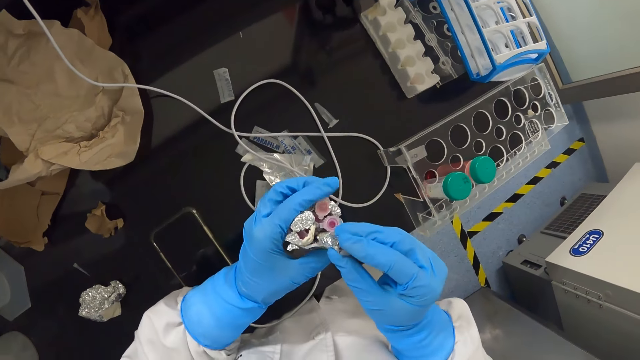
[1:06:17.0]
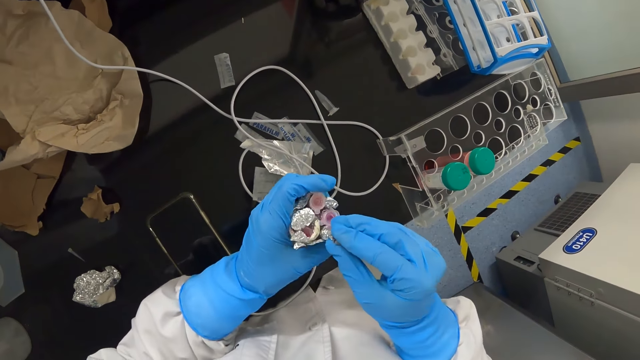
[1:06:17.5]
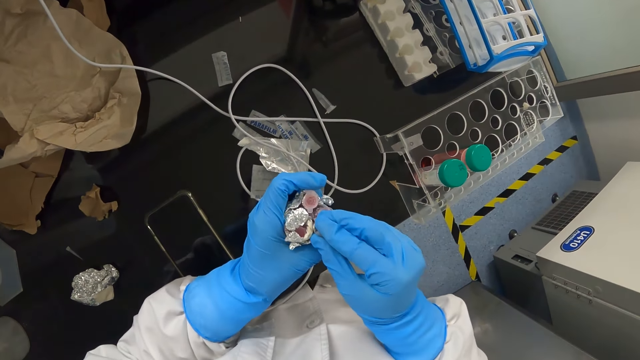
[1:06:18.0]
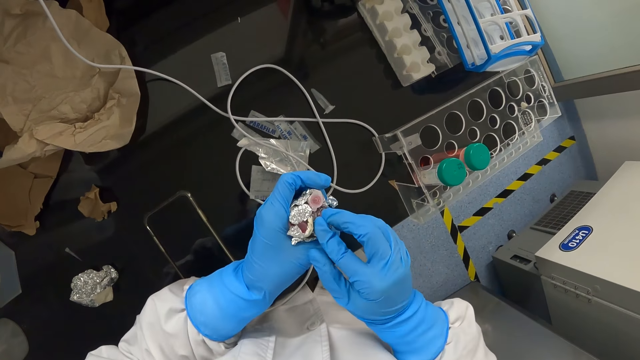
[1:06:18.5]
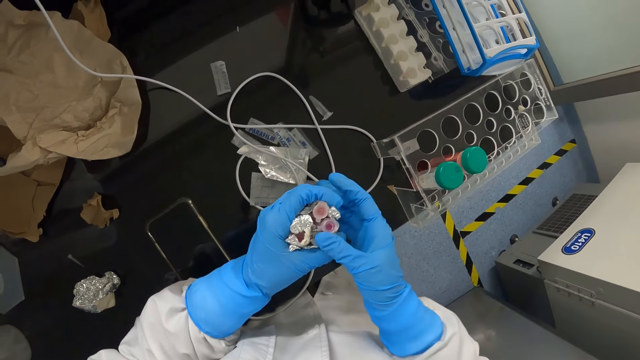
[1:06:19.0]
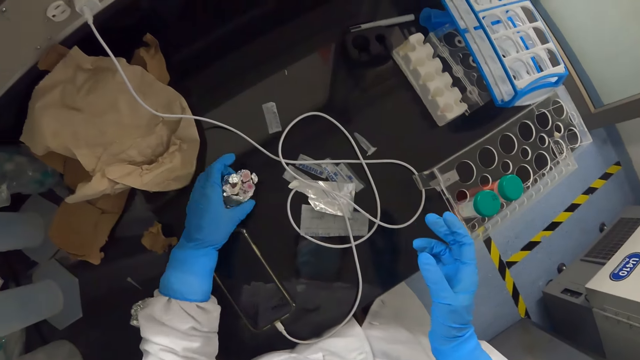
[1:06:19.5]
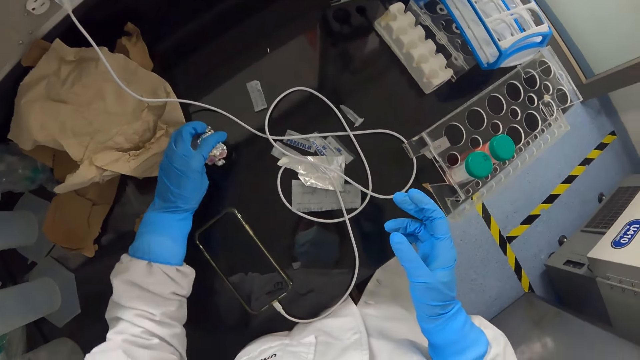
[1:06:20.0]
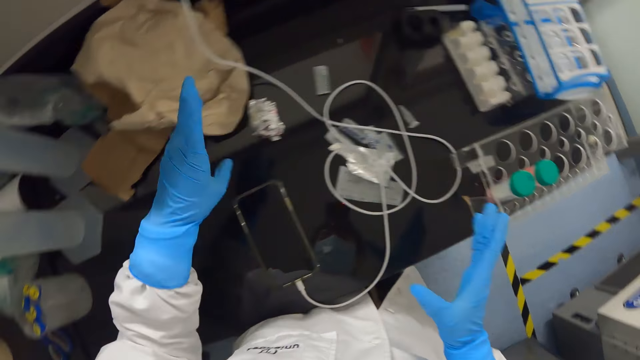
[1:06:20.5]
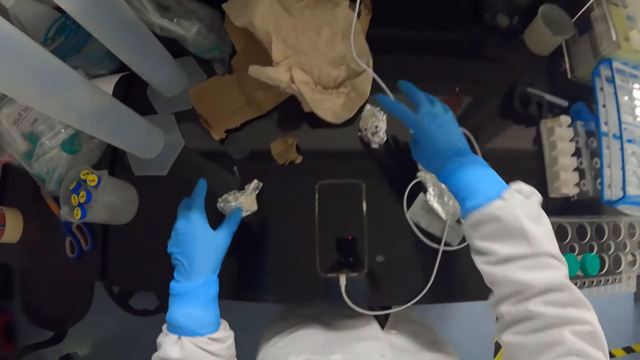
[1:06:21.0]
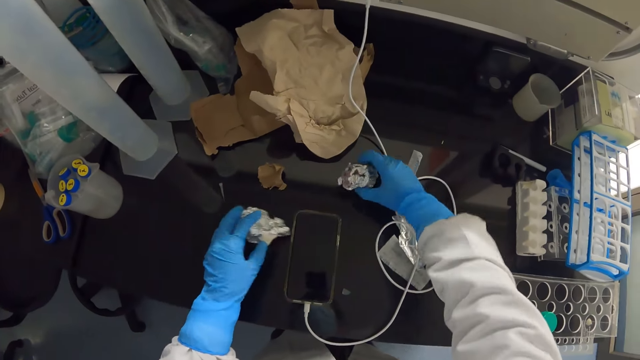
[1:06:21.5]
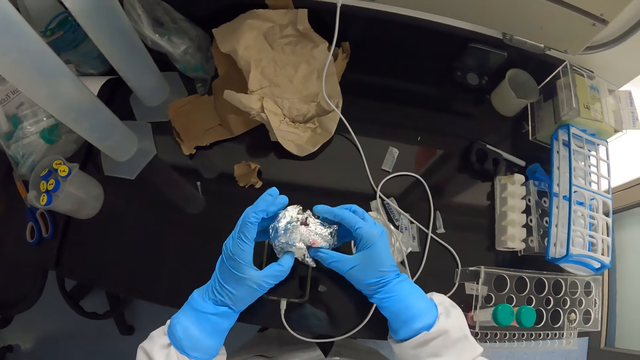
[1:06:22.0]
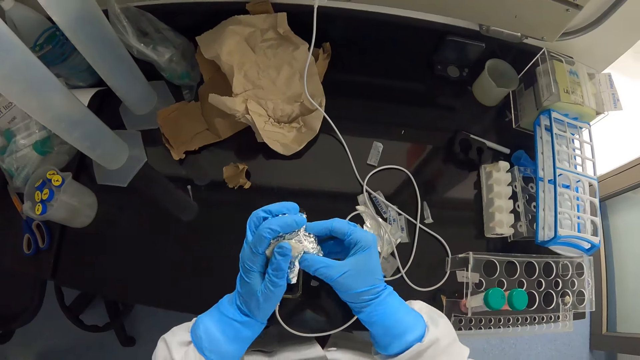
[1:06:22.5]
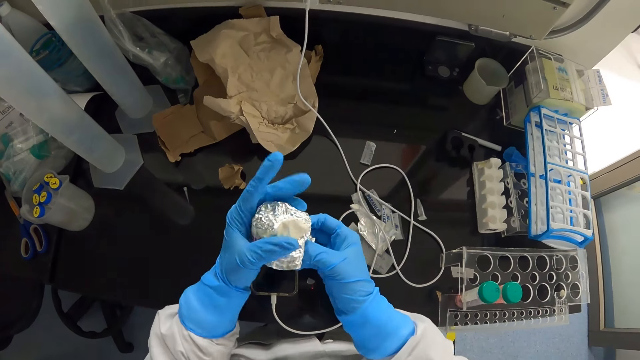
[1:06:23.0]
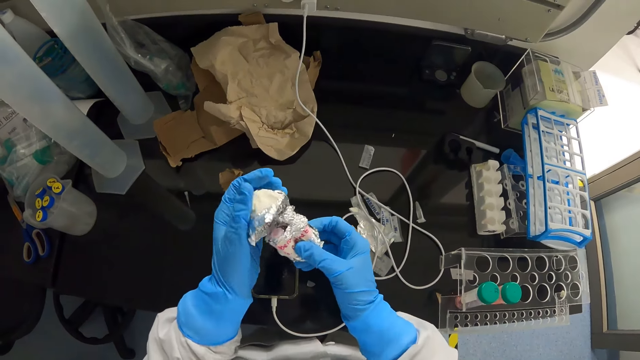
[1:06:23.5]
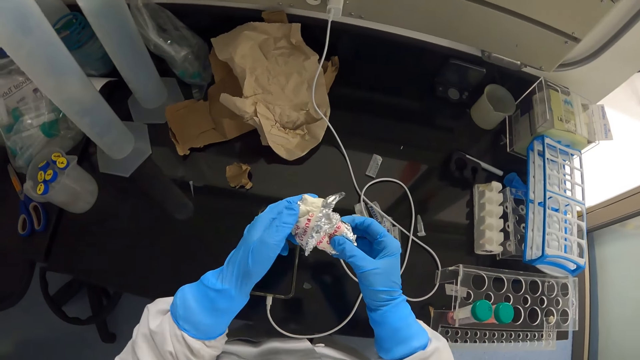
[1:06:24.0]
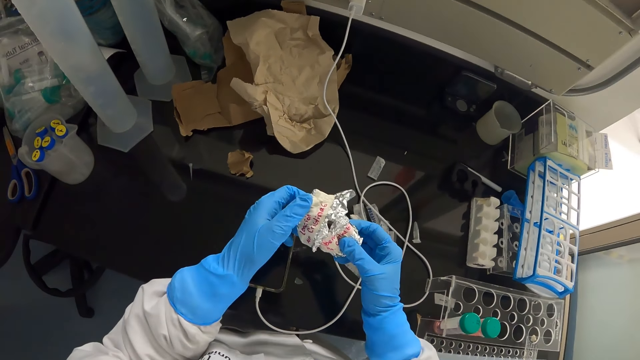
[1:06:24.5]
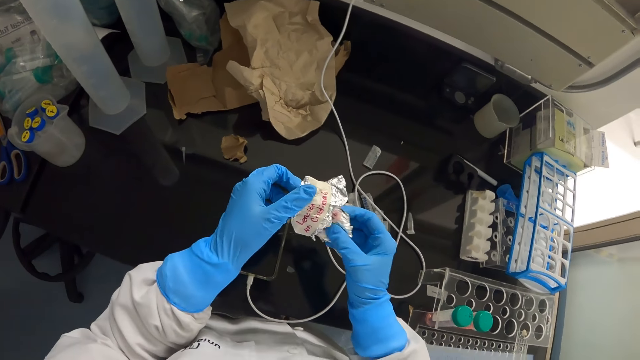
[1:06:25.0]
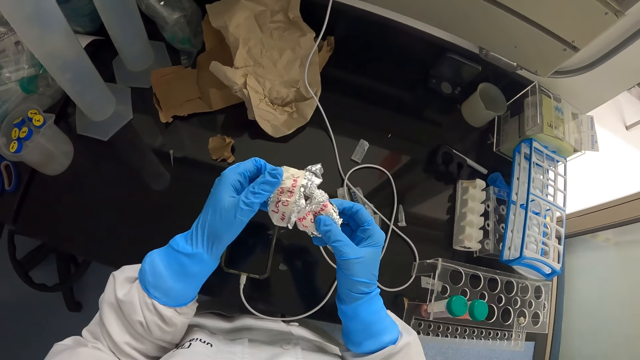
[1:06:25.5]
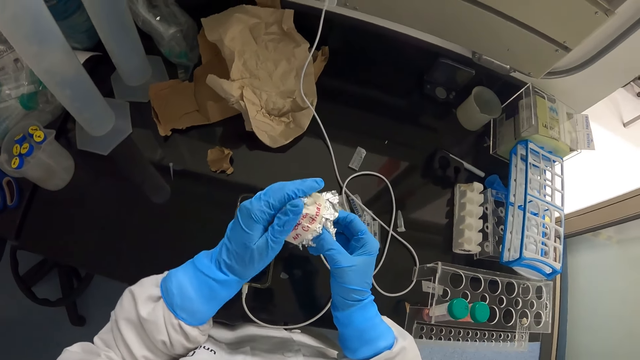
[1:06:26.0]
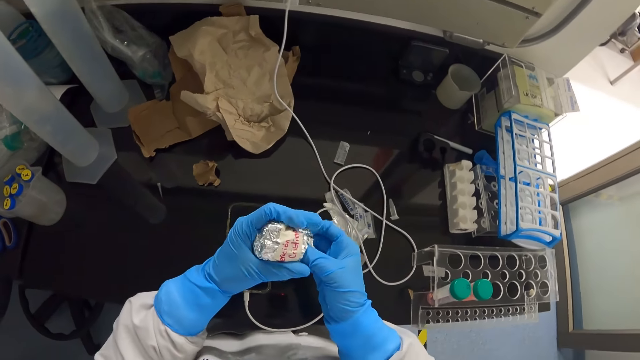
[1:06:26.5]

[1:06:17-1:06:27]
The camera wearer inserts the sample tube in the aluminum foil. They place the content on the table. They look around the table. They pick up the foil paper and something. They wrap the content with the aluminum foil.

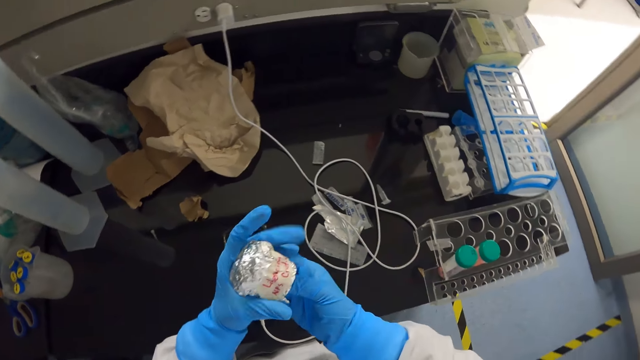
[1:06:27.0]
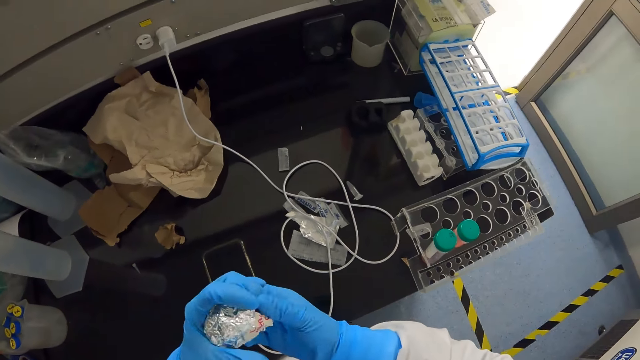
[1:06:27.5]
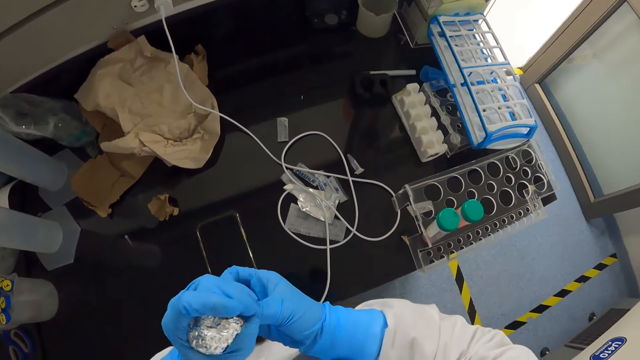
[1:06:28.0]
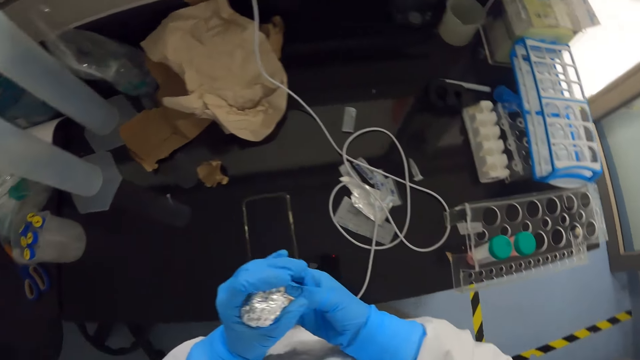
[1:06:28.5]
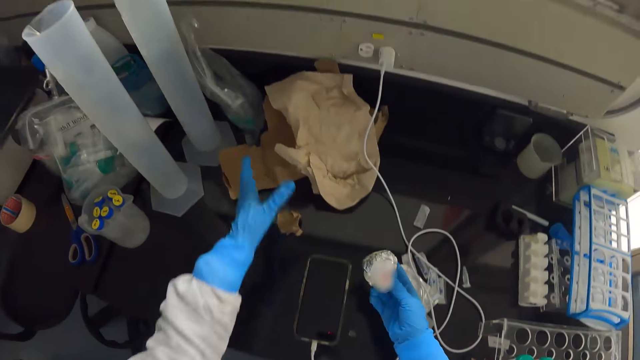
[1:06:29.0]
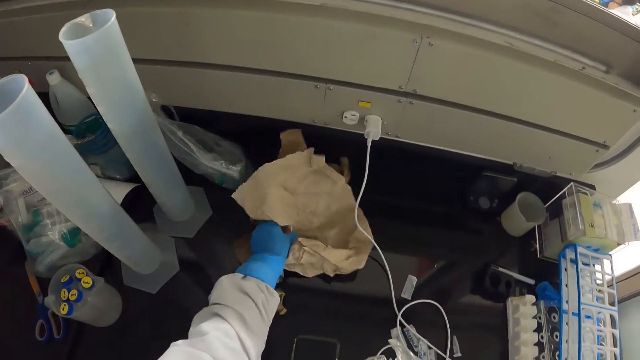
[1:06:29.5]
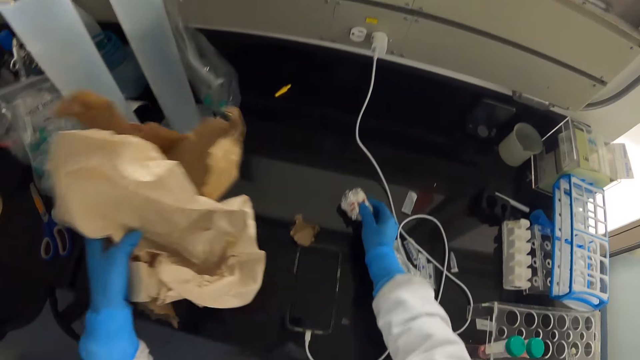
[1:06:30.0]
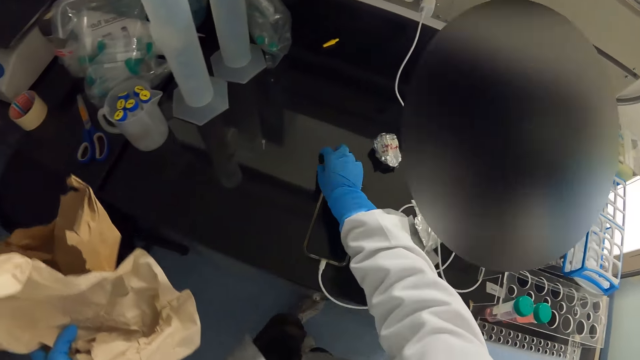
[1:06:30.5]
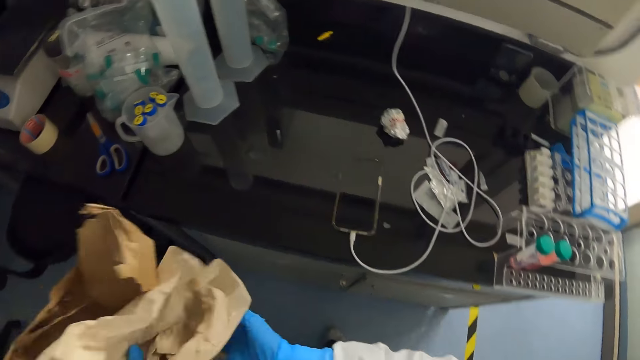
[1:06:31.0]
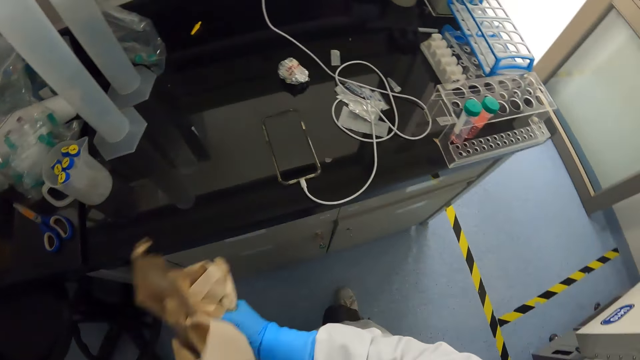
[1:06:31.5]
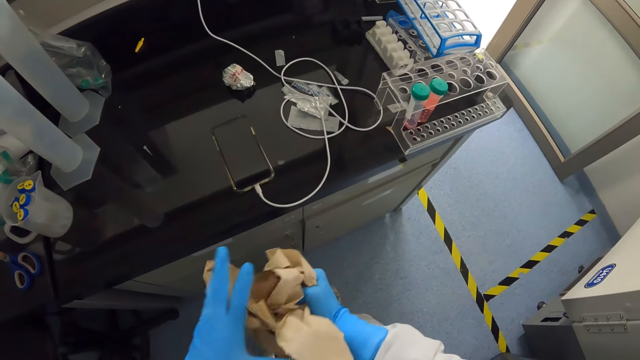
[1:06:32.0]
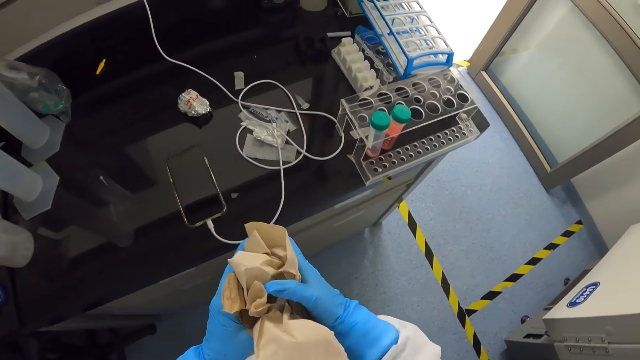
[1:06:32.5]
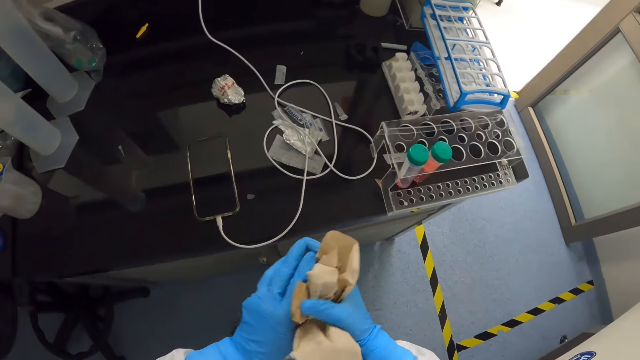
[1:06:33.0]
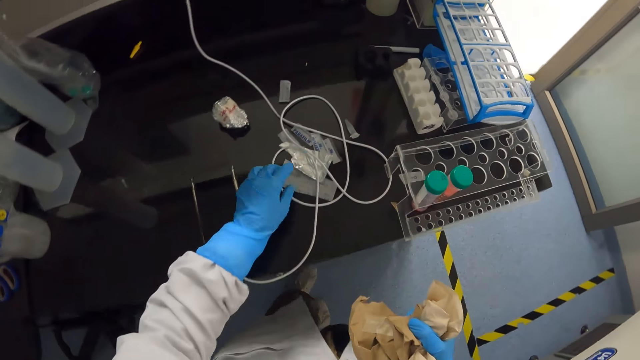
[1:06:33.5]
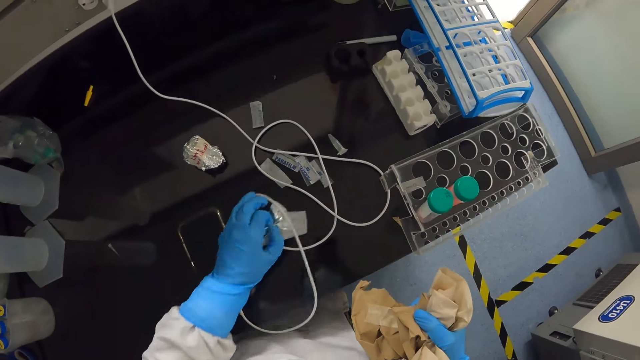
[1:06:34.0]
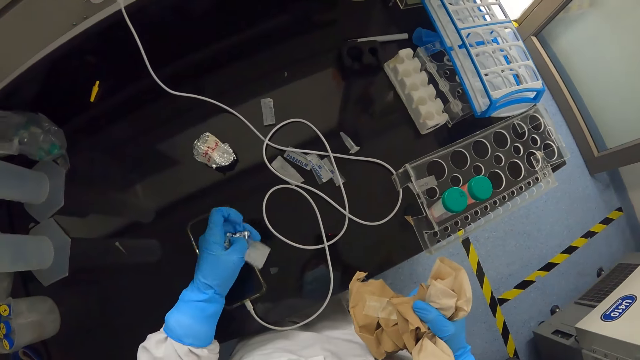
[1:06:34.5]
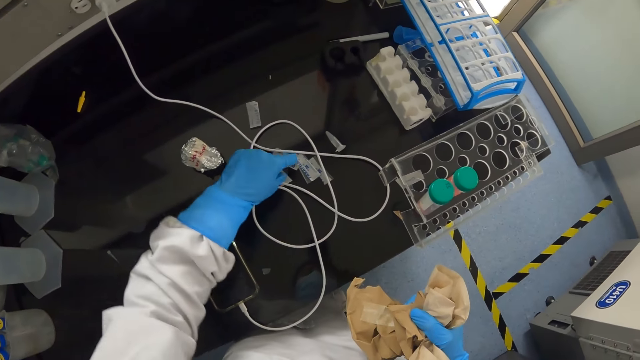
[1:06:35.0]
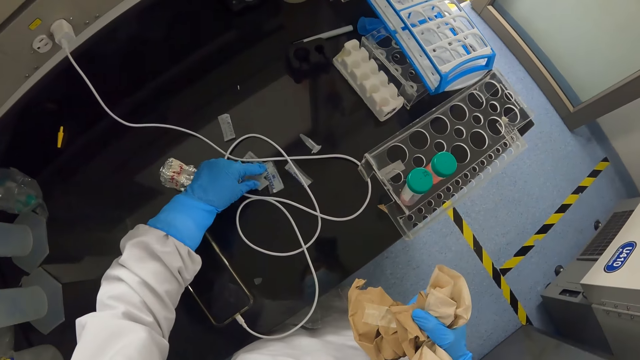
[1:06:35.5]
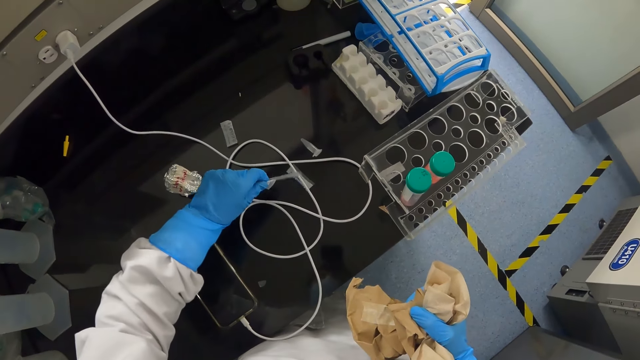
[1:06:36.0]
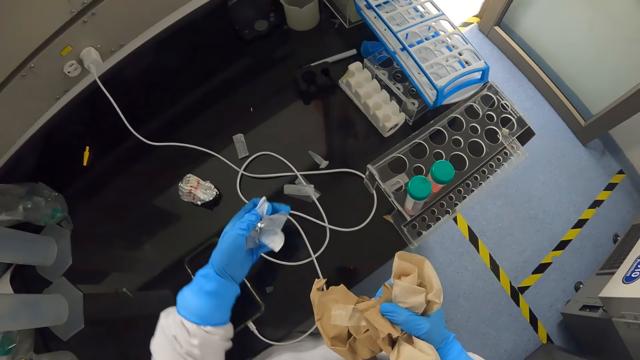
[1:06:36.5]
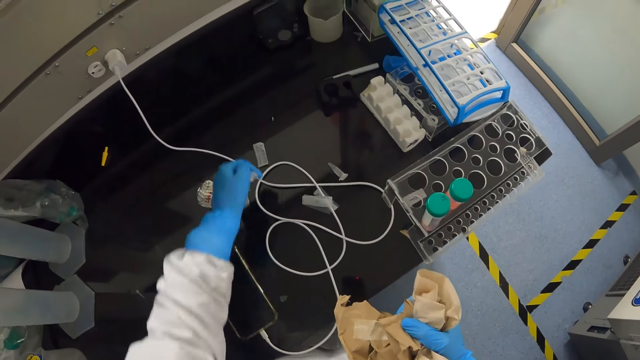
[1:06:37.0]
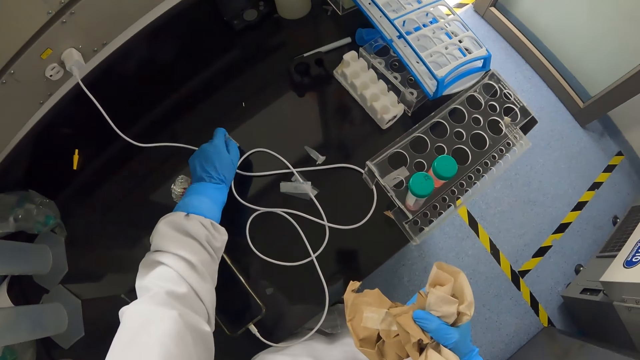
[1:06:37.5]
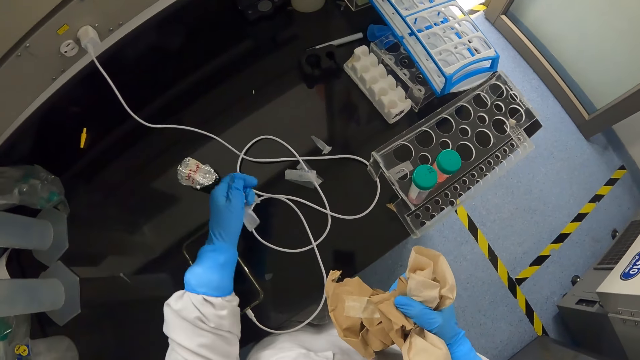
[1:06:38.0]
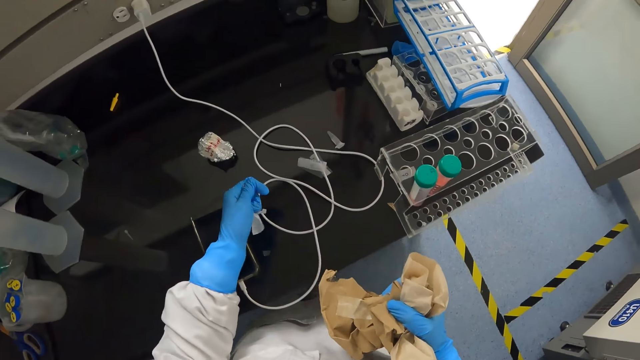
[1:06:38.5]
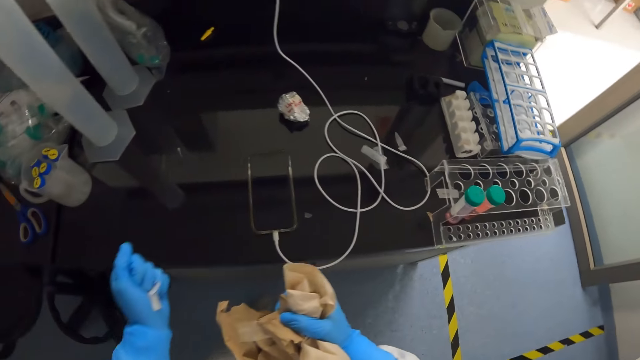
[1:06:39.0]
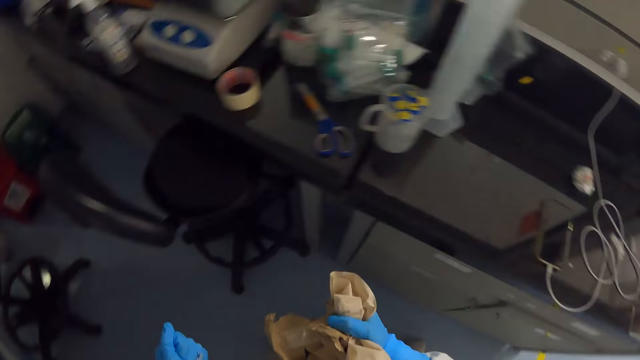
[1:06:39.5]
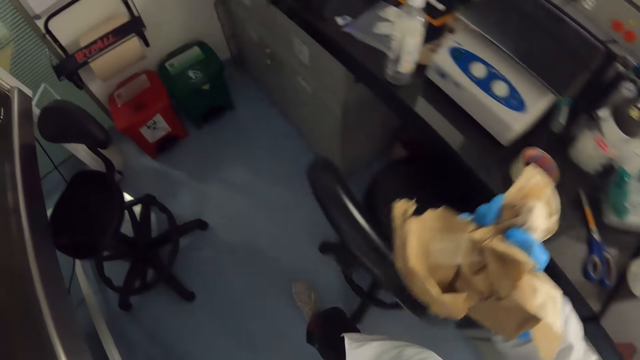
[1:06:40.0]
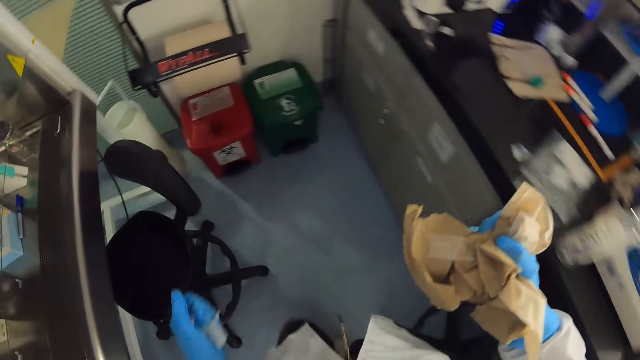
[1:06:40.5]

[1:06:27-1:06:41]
The camera wearer picks up the paper. They place the content on the table. They pick up a piece of paper. They fold the paper. They pick up the paper on the table. They walk around the laboratory.
